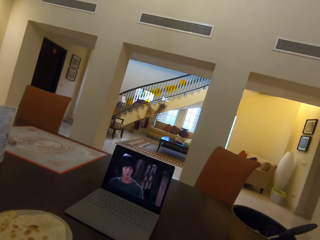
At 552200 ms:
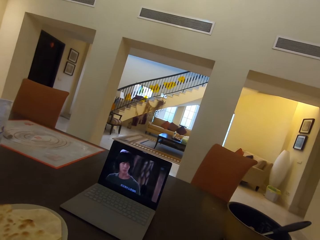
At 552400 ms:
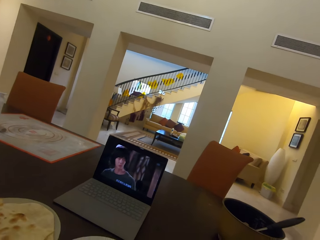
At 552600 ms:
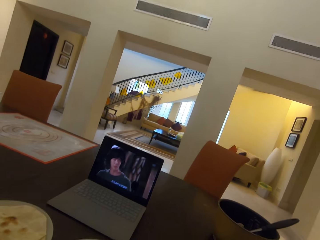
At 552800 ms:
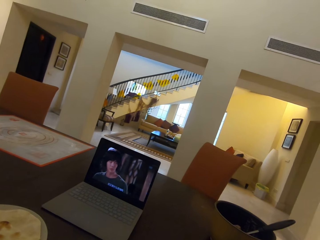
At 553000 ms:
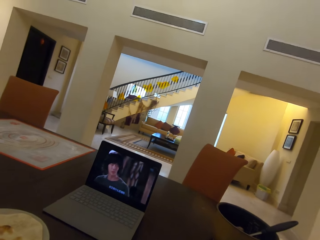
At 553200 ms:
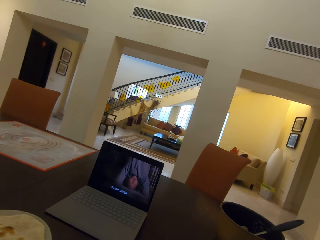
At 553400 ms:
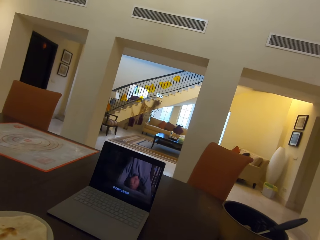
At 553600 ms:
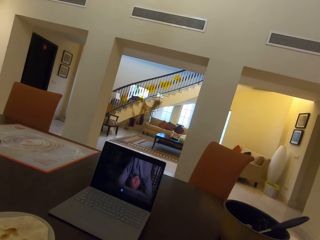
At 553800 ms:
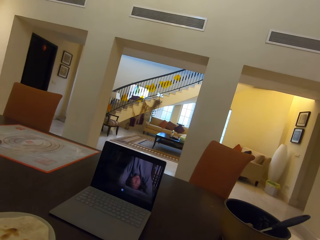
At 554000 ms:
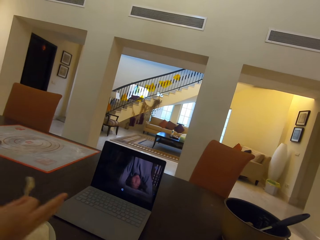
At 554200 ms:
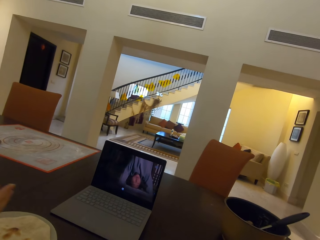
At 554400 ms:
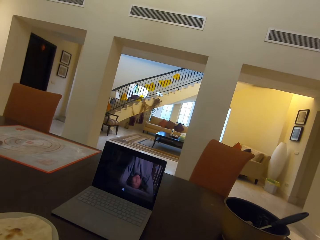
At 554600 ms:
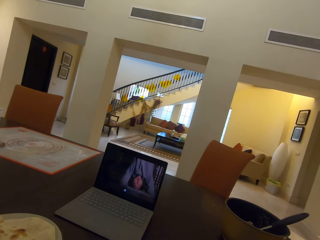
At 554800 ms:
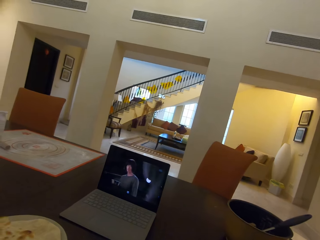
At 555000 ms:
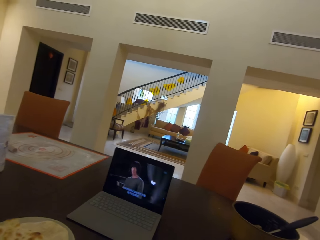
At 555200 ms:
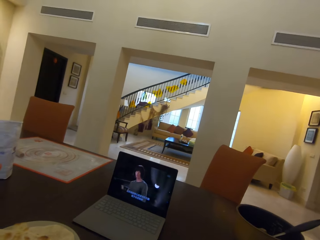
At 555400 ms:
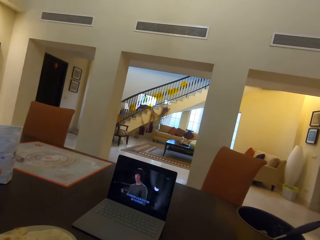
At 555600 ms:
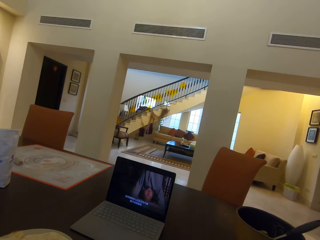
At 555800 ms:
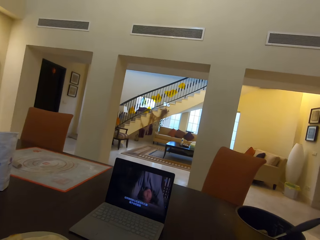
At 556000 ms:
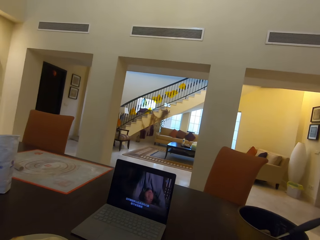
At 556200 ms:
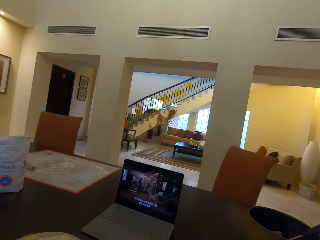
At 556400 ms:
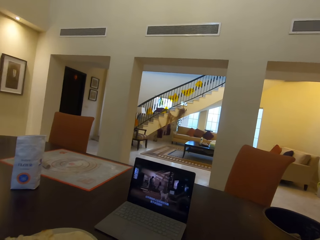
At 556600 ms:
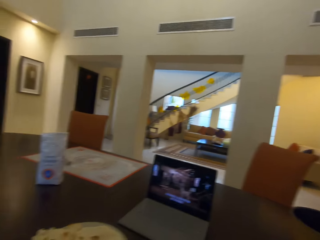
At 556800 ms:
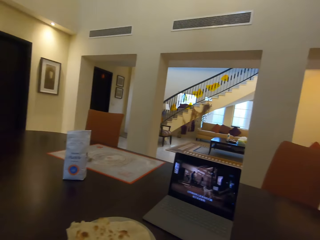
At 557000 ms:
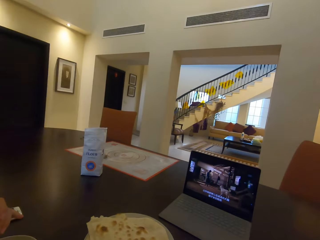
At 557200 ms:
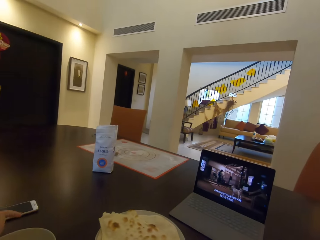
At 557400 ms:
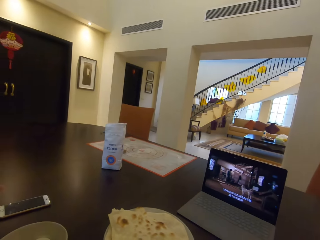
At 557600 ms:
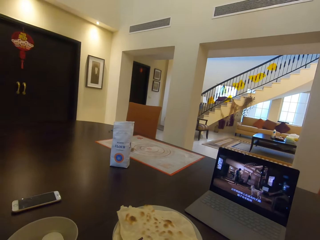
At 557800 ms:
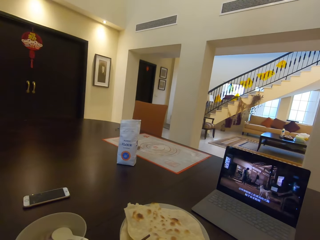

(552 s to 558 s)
A person points at the laptop.

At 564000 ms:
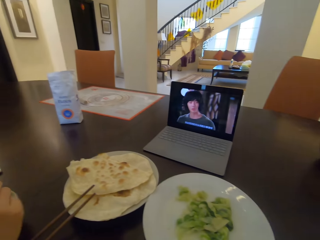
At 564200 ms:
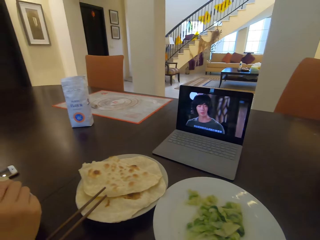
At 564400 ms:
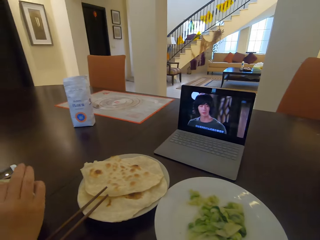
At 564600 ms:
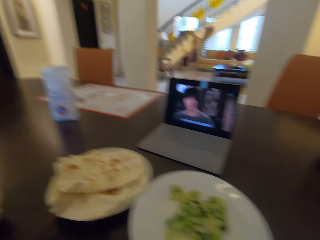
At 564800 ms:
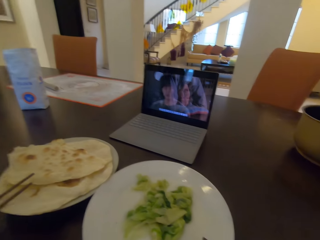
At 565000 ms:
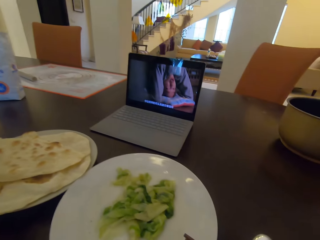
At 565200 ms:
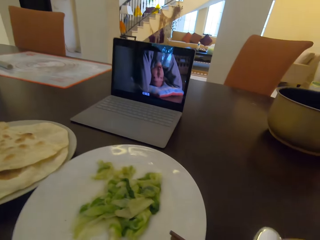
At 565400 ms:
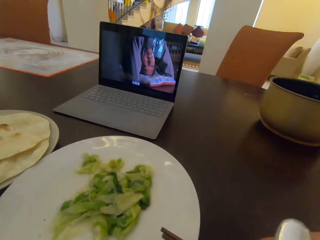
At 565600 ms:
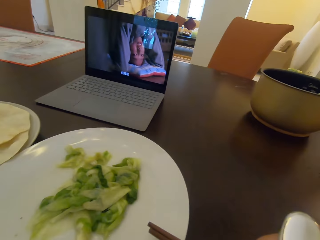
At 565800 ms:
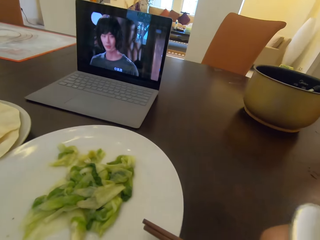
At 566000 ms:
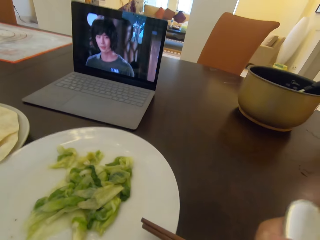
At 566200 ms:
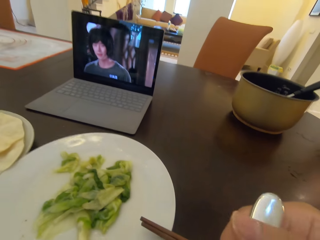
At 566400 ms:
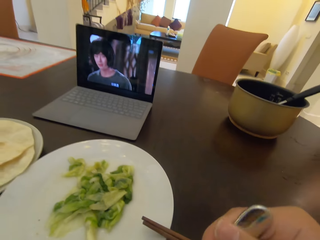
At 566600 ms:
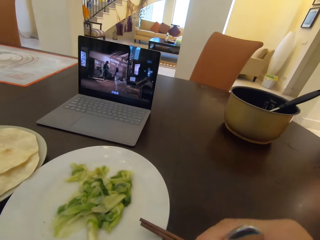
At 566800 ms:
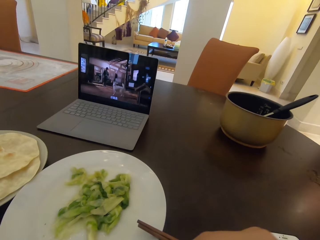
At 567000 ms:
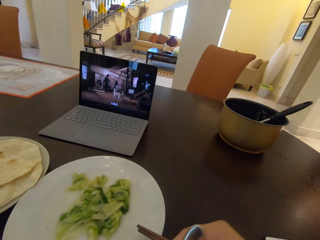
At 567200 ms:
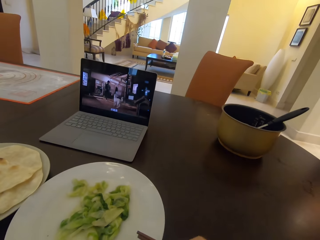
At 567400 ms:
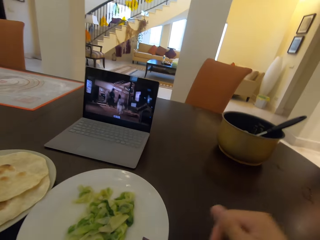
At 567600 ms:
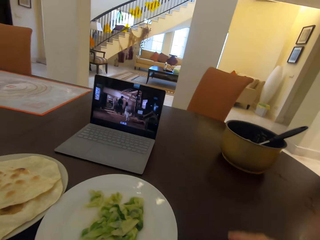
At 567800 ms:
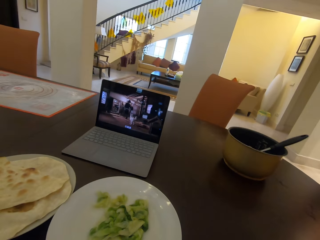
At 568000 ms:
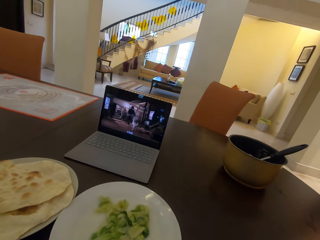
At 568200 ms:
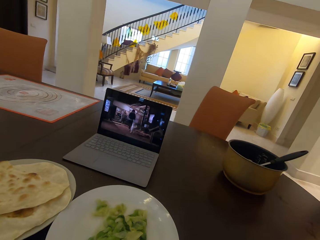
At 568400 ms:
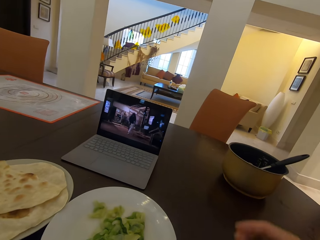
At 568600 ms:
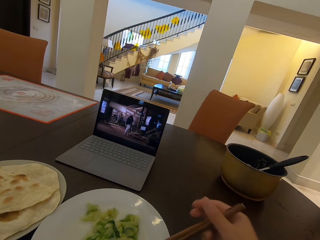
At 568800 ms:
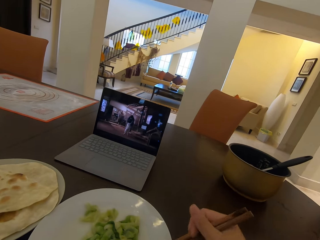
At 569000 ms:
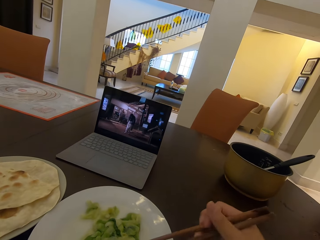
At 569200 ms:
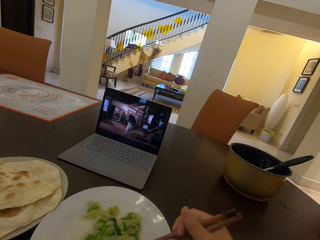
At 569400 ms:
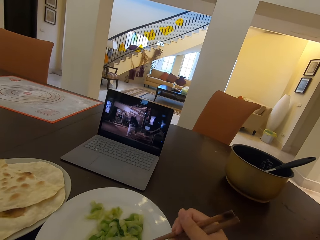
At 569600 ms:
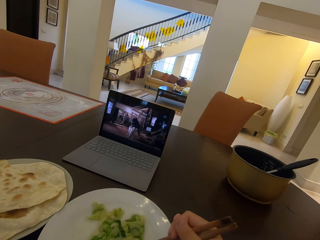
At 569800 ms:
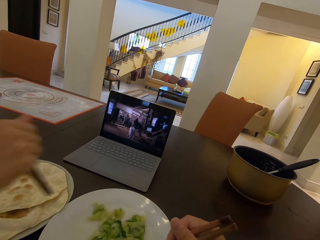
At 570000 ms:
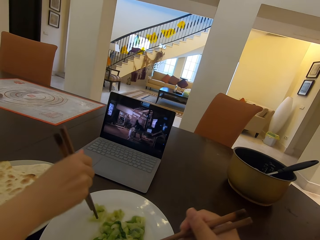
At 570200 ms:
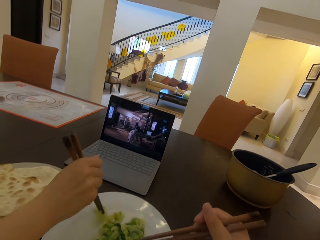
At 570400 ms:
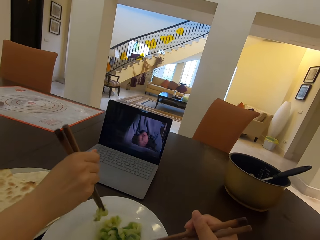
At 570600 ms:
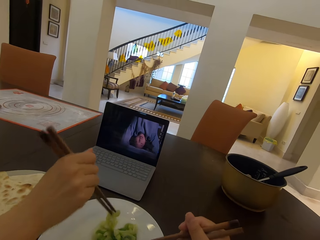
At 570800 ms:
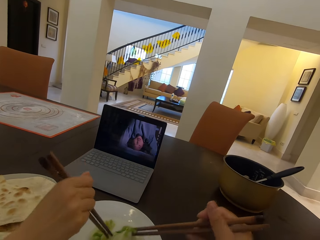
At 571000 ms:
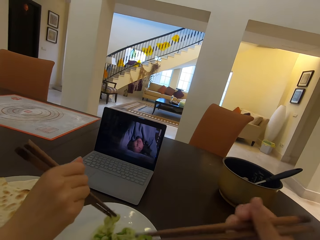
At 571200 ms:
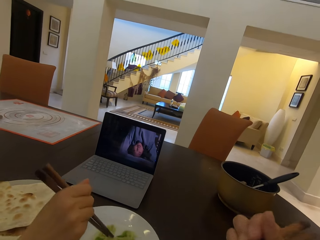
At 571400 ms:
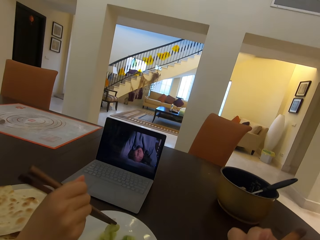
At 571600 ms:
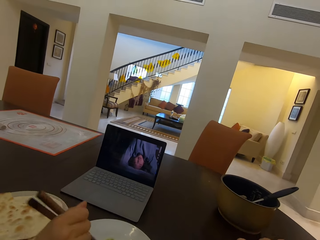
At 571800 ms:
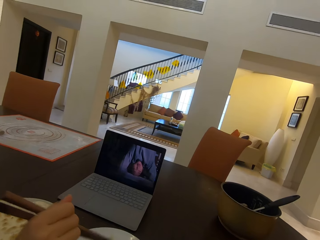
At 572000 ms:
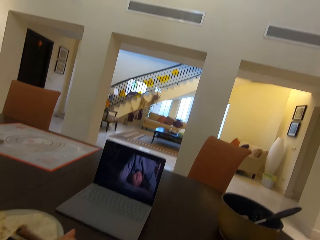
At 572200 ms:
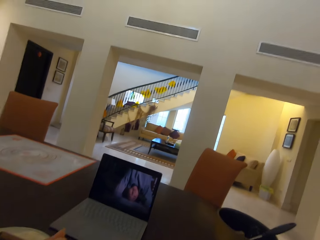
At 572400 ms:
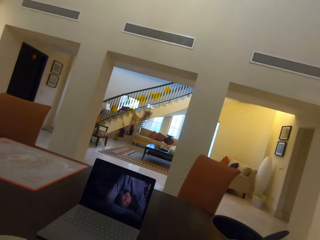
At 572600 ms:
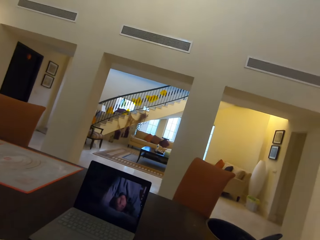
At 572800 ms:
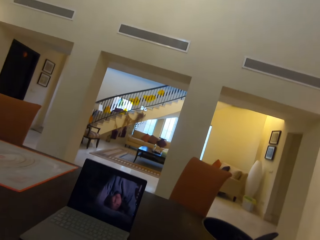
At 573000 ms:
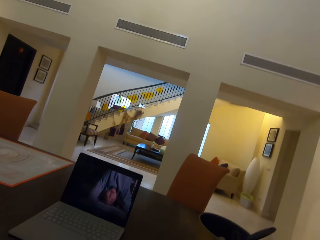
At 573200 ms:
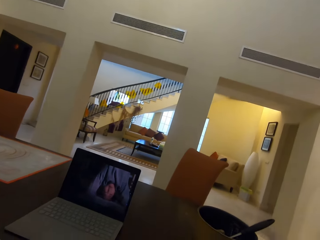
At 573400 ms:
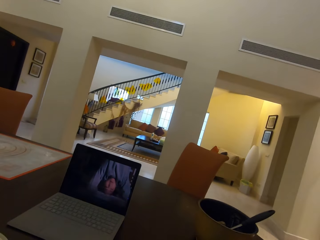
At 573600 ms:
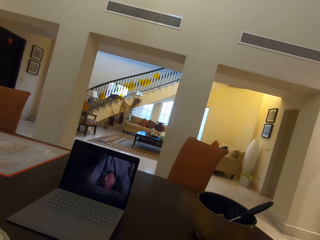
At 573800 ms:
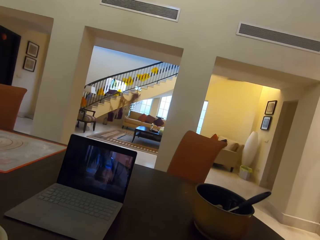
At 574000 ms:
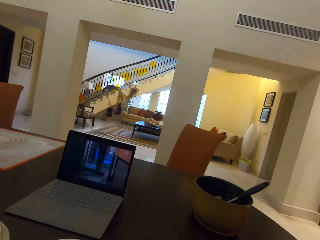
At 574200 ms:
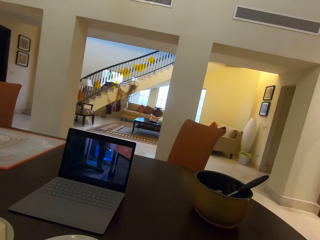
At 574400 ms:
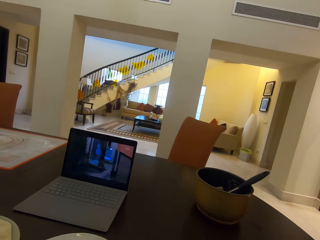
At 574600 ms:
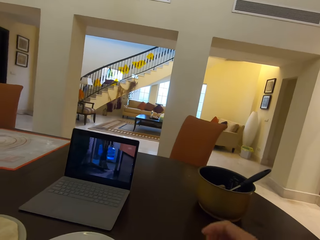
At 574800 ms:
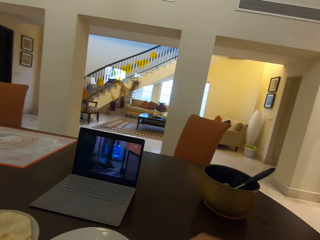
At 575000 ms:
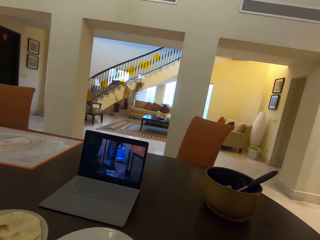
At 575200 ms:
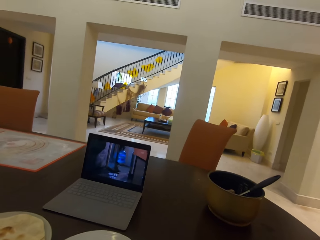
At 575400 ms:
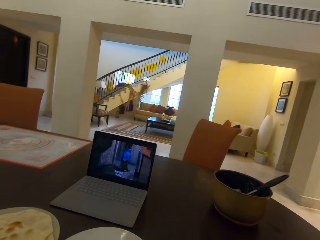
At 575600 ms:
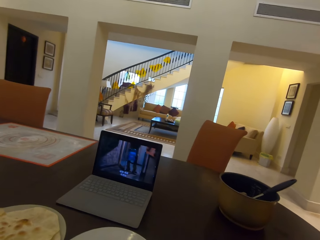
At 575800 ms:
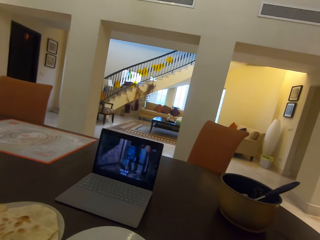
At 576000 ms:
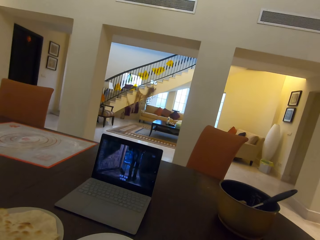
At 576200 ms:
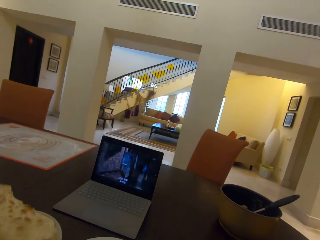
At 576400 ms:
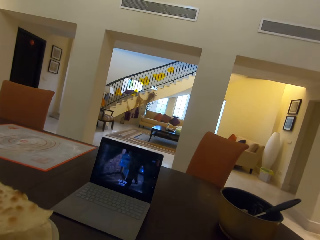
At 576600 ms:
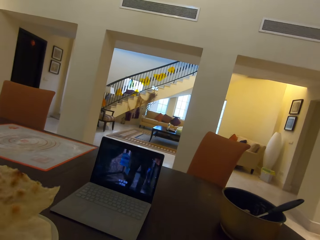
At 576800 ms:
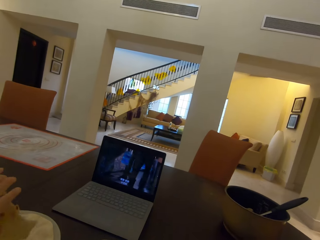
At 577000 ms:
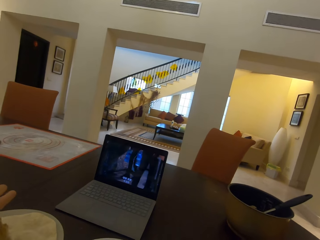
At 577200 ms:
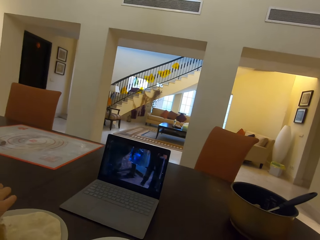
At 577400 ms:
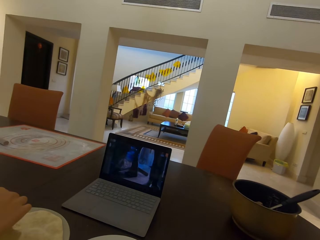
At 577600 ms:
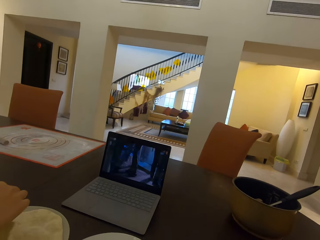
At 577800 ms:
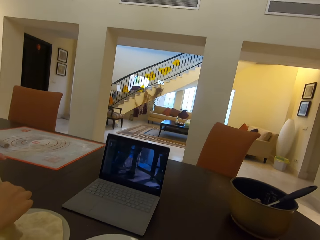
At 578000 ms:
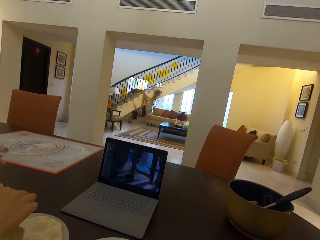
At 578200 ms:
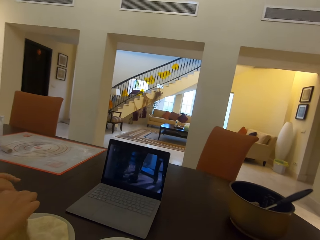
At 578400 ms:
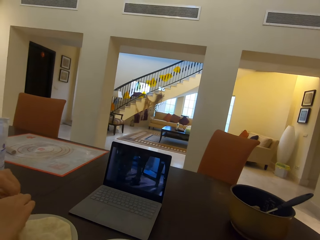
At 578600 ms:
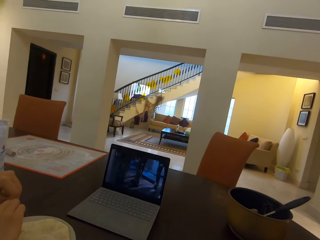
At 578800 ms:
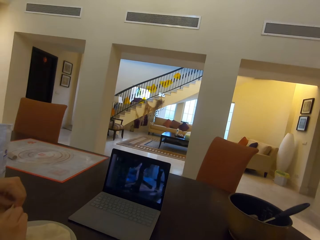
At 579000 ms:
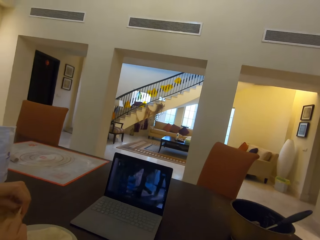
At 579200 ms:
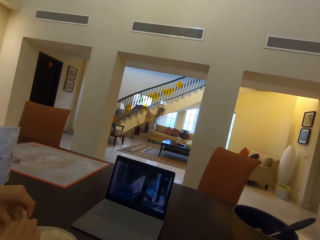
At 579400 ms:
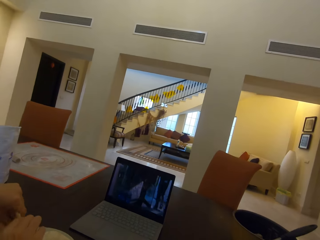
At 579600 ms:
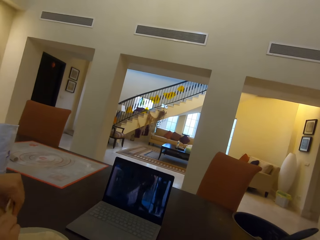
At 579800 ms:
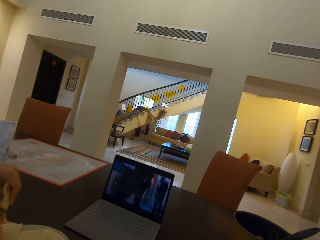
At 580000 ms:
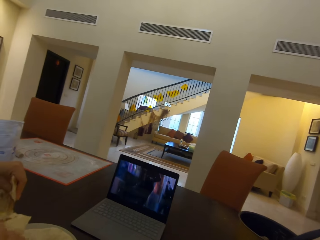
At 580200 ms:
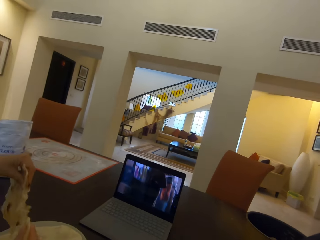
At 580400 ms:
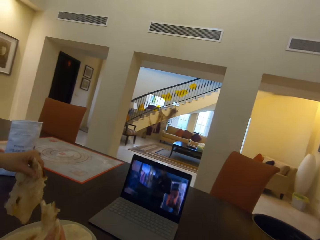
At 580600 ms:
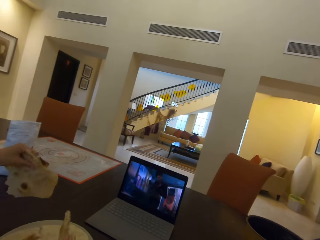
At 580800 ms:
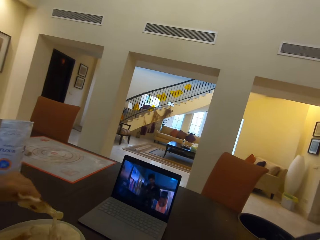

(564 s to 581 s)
A lady raises a hand. The camera wearer looks at the plate. They scoop soup. They watch the movie from the laptop. They take food on a plate with chopsticks. The lady takes food from the plate with chopsticks. The camera wearer watches the movie from the laptop. The lady picks up a chapati from the plate and splits the flat bread into half. The camera wearer watches the movie from the laptop.
